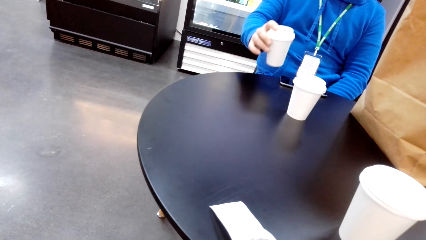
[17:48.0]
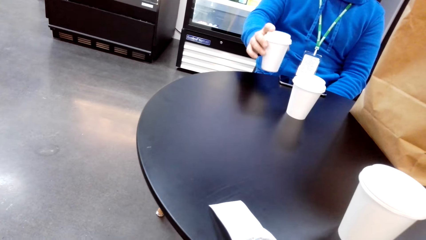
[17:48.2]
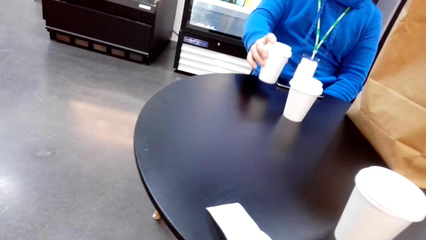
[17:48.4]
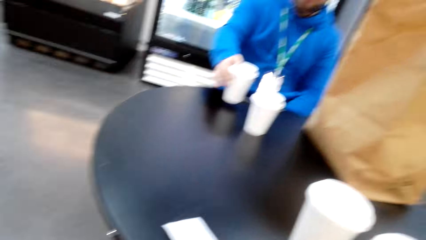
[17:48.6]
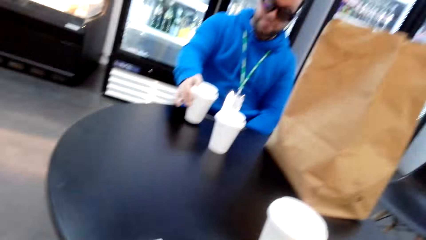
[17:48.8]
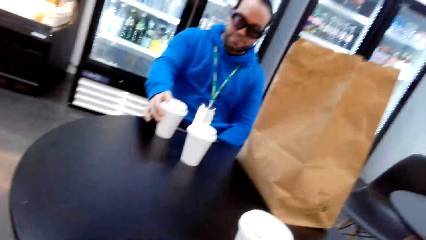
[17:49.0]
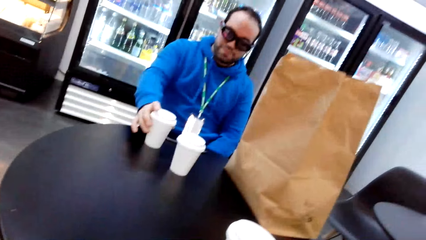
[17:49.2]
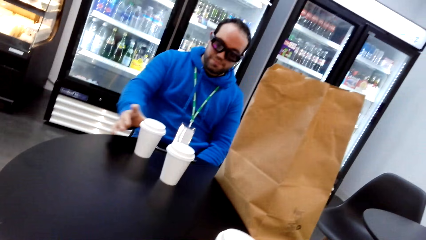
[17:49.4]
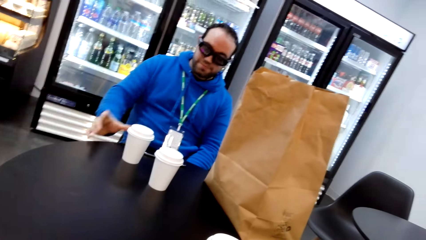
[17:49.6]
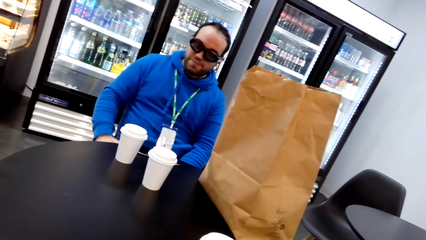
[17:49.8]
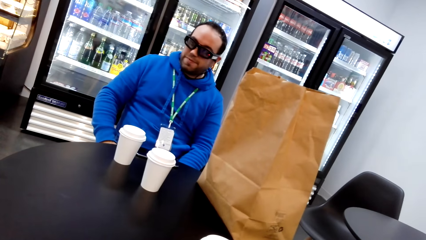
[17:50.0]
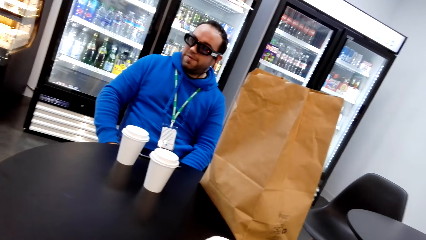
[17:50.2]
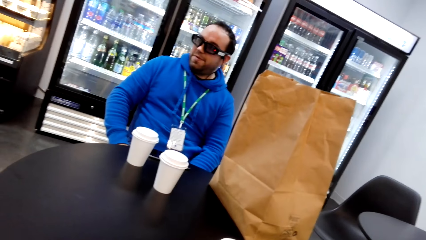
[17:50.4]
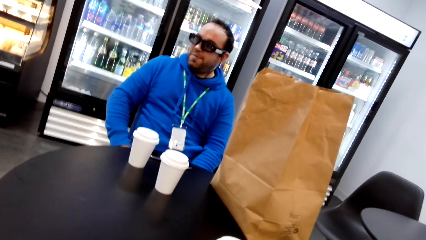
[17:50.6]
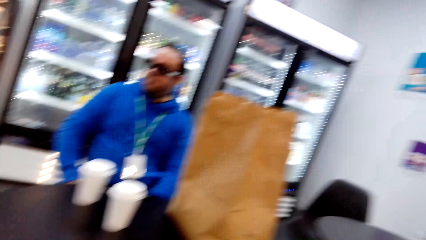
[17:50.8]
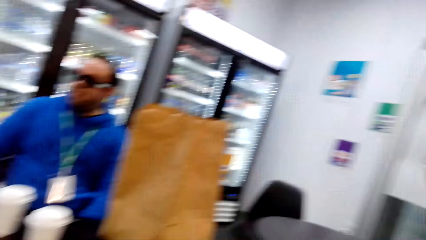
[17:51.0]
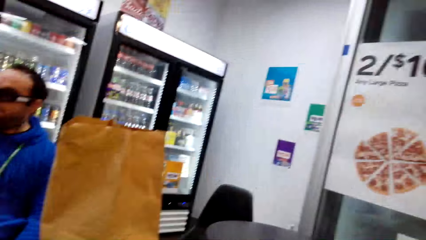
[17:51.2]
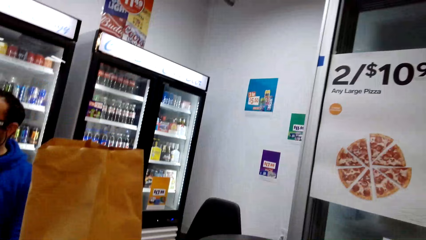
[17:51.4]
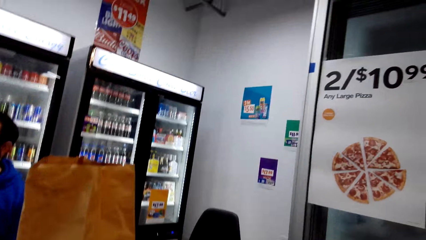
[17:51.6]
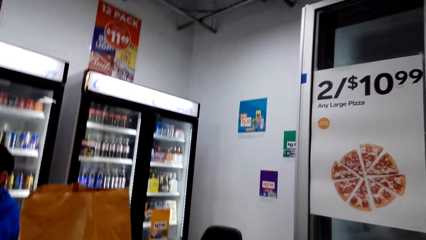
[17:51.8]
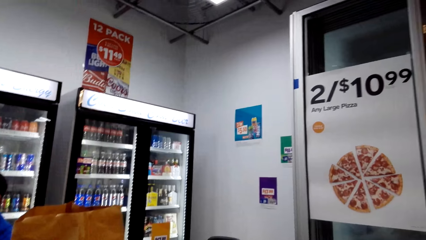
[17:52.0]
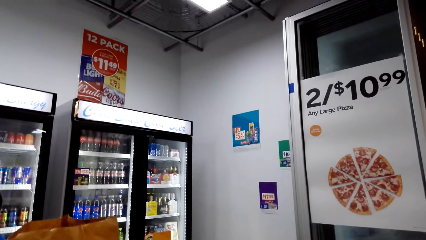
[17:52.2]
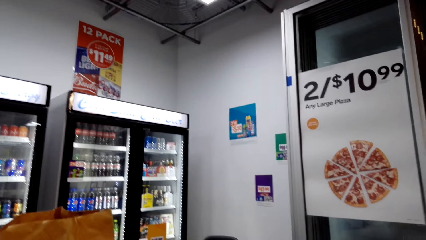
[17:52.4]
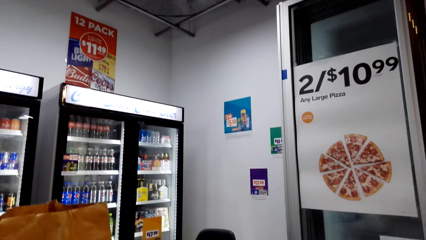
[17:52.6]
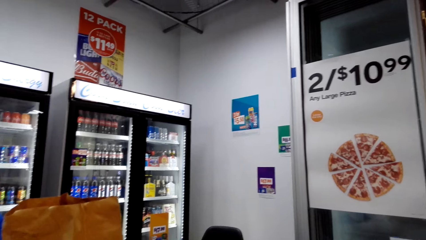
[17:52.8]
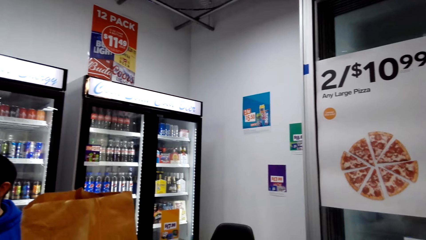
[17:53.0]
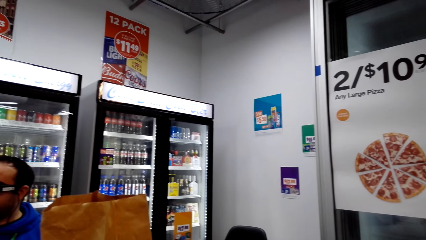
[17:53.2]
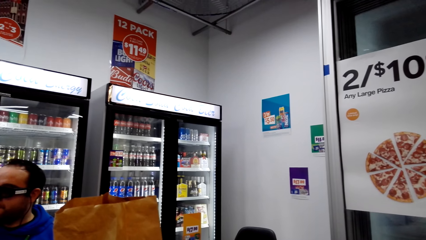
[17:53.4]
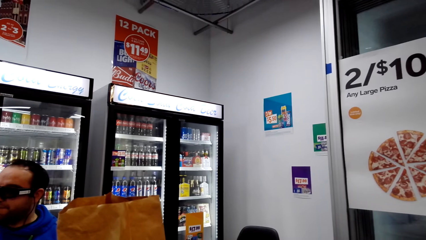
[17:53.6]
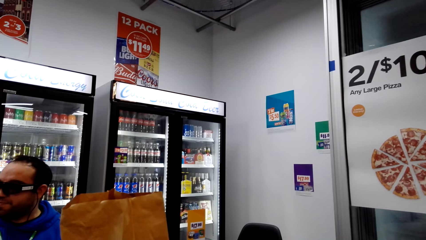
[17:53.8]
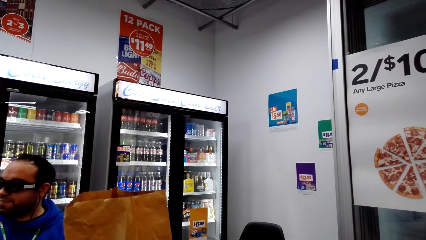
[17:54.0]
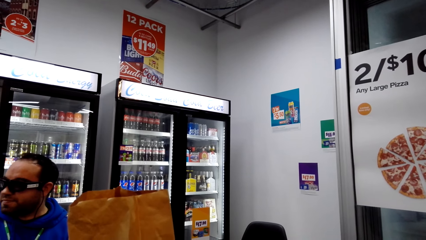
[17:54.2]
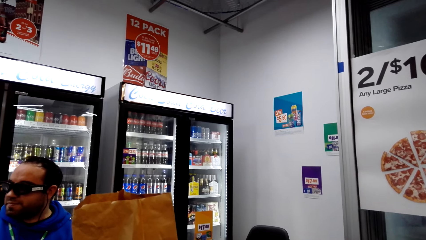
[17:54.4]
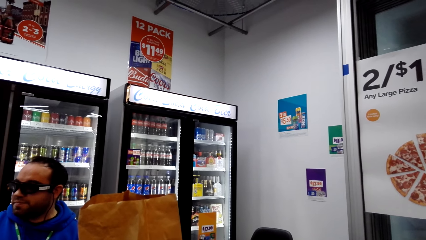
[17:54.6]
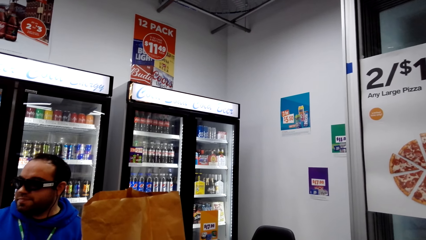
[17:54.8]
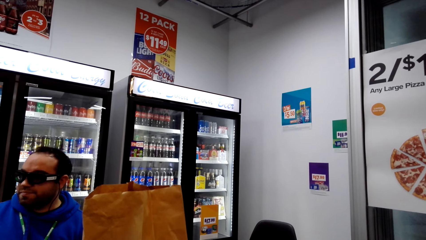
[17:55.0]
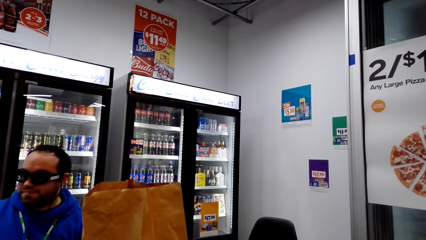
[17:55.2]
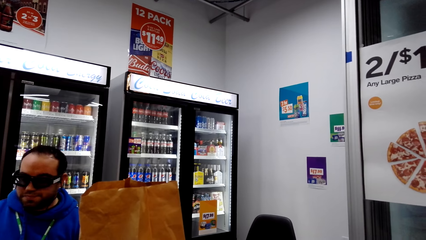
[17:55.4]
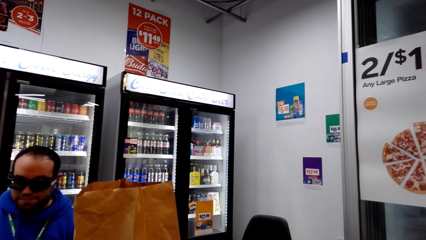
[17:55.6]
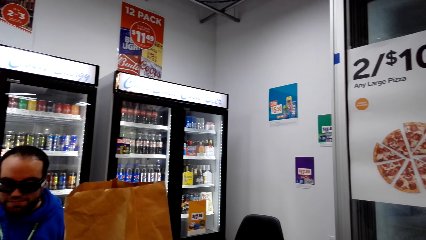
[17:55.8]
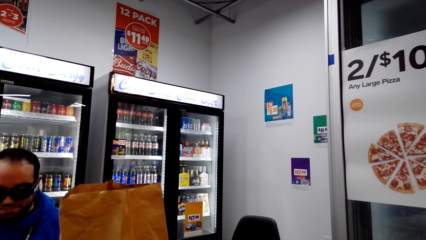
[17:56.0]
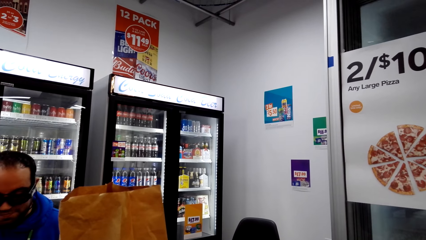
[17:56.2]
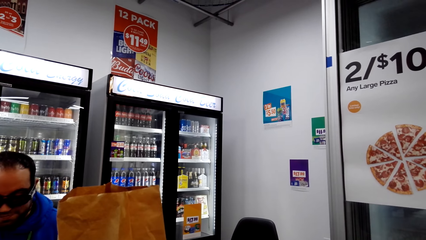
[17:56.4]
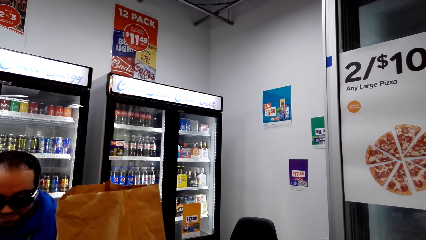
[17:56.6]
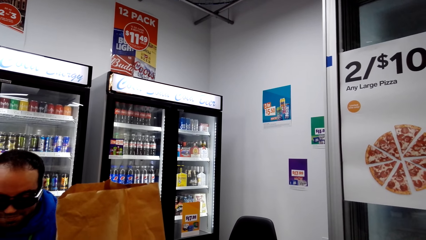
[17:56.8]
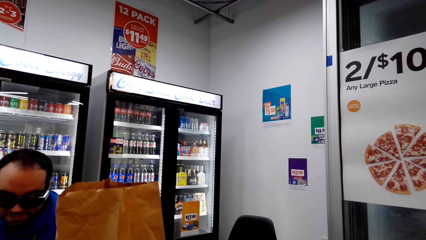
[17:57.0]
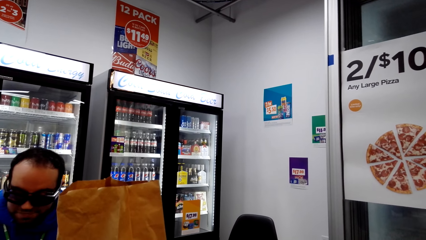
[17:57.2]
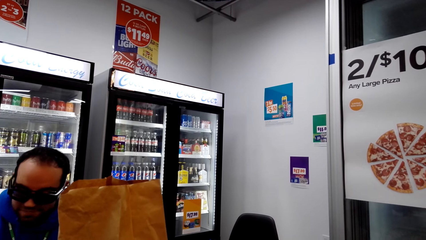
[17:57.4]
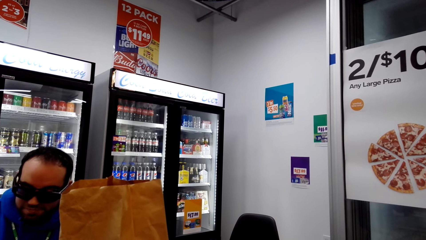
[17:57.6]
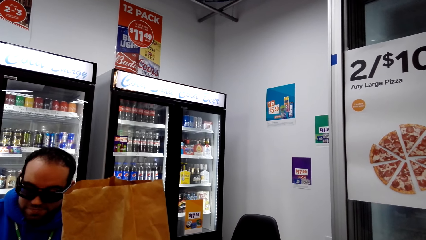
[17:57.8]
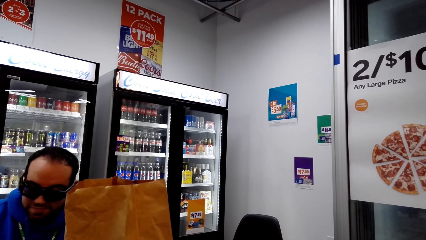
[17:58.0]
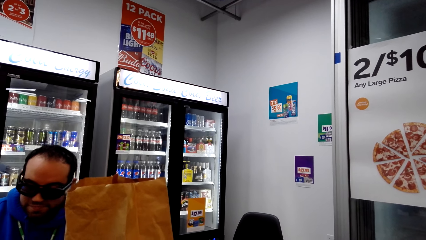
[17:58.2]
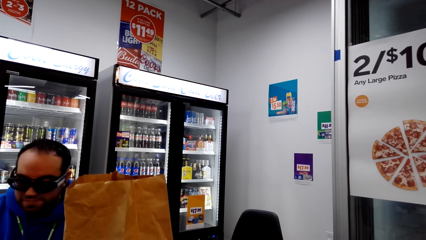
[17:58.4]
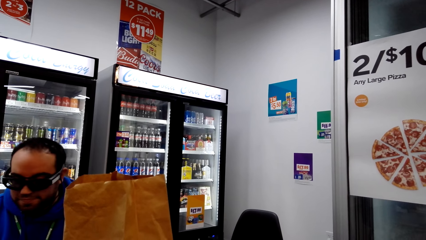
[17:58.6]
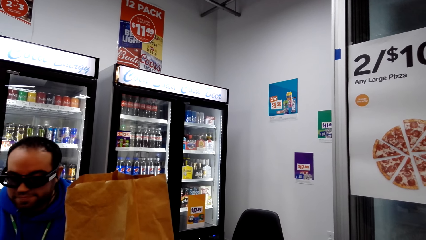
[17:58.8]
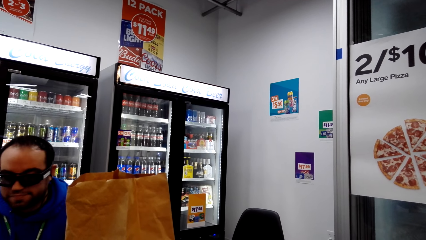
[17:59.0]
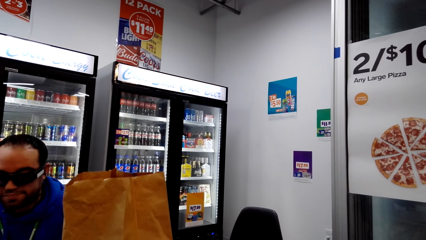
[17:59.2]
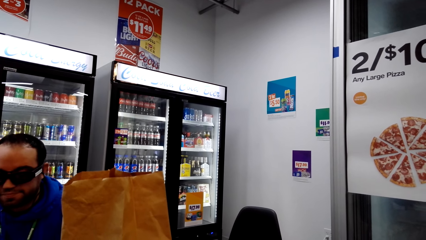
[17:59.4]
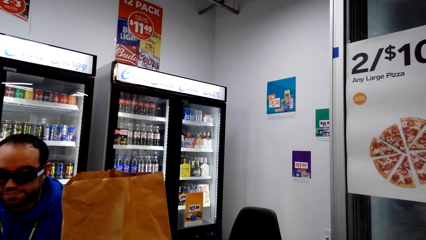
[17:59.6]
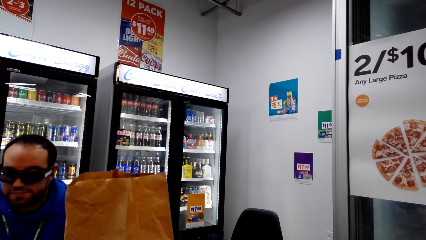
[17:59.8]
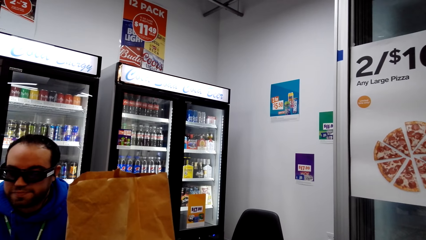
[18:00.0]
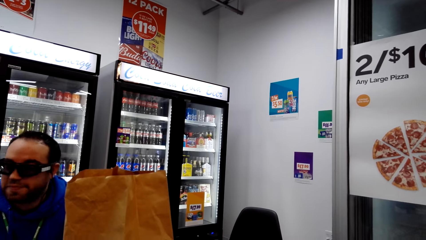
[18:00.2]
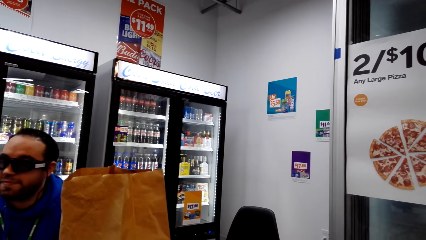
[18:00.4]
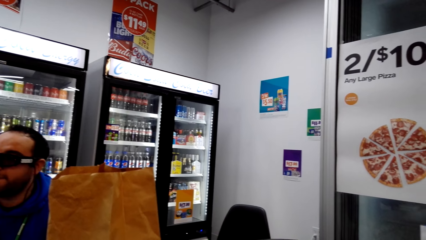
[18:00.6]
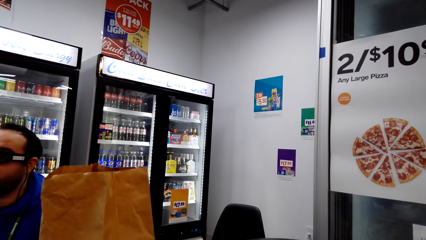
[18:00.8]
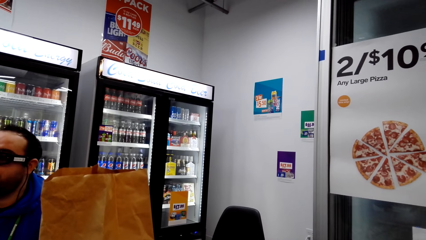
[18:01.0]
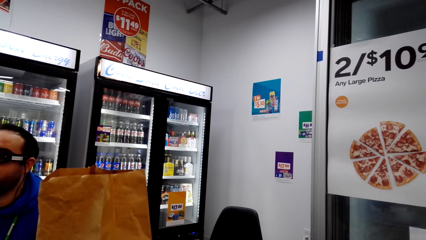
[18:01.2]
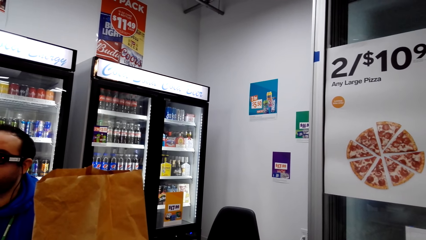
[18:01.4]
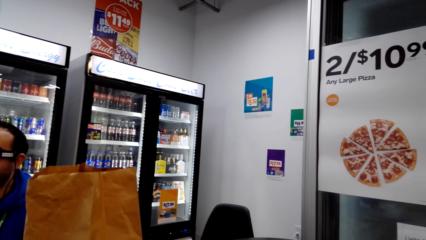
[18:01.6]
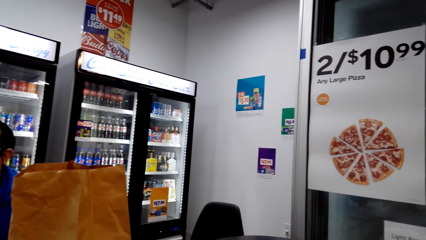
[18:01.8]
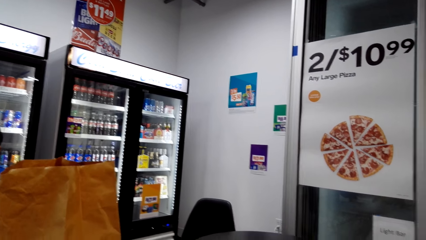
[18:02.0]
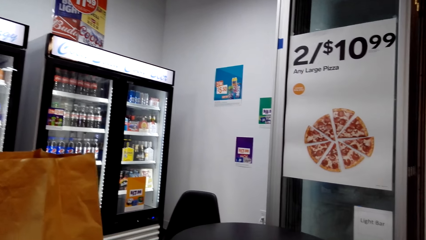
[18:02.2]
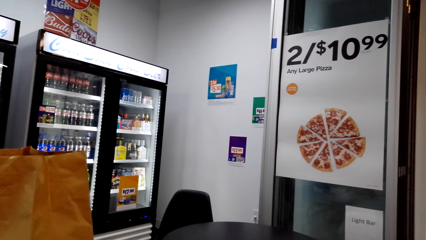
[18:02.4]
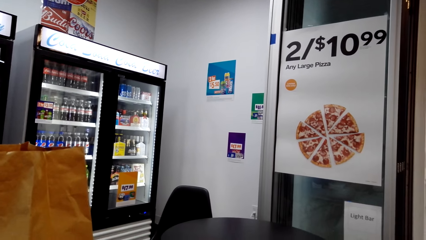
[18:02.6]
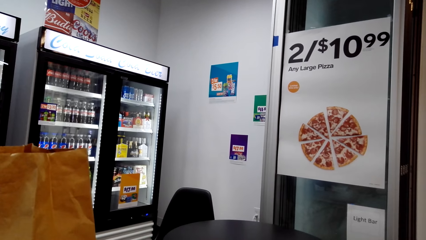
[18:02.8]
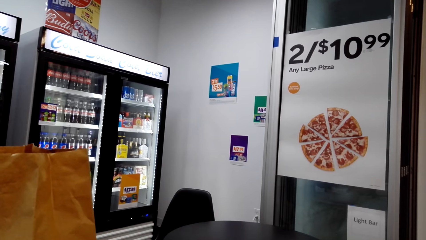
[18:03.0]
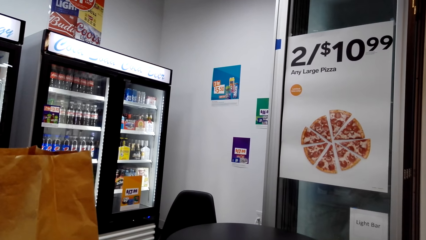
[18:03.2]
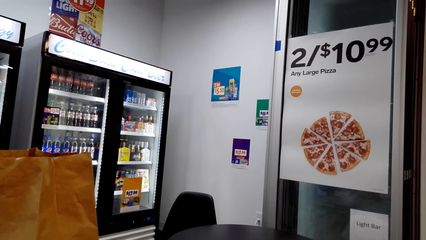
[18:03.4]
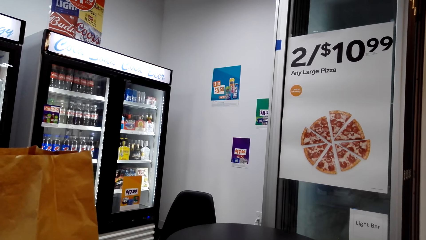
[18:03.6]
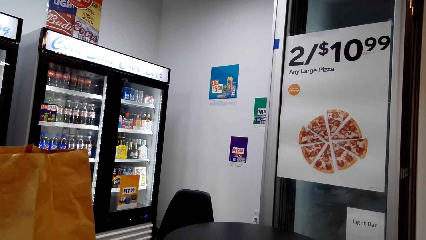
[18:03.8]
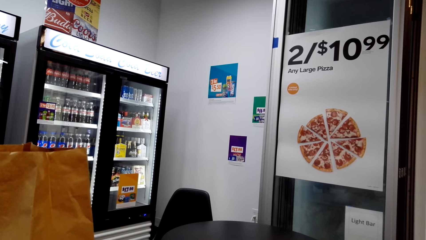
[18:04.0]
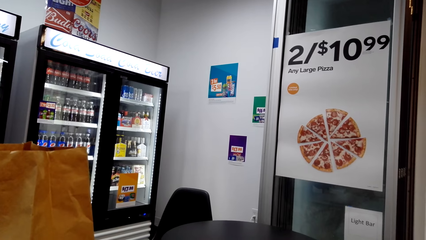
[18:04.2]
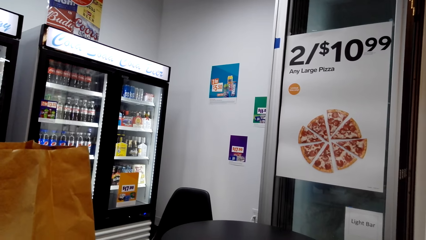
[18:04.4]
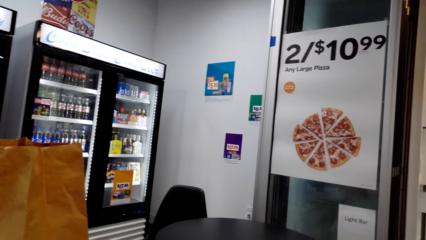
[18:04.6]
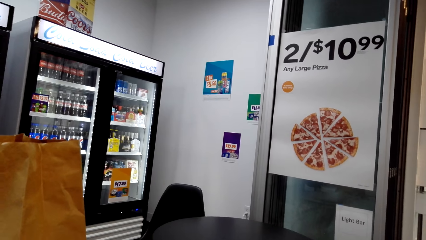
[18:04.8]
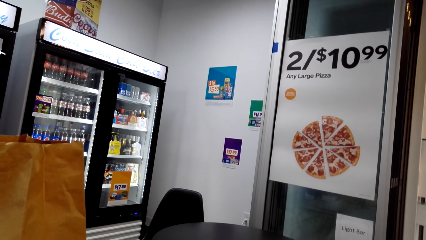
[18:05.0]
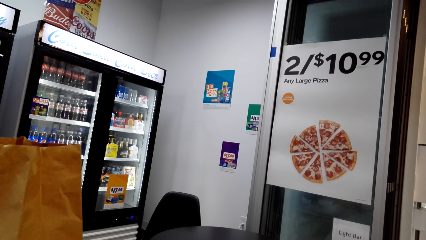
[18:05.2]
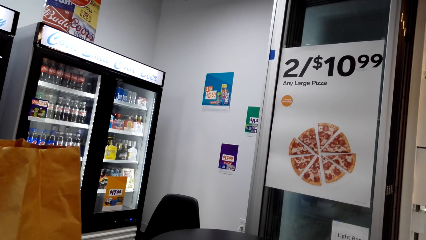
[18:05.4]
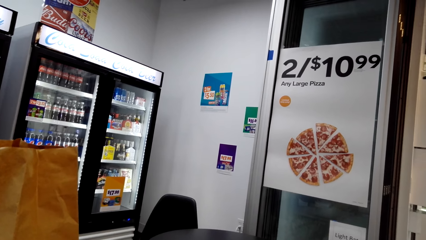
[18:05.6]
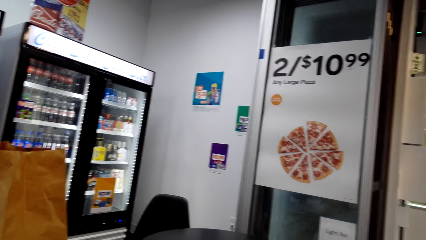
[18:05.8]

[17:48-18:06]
A man puts a tumbler on the table. The camera wearer turns around the room. They look around. They look around again.
